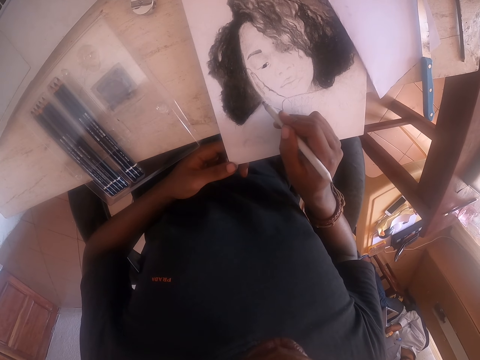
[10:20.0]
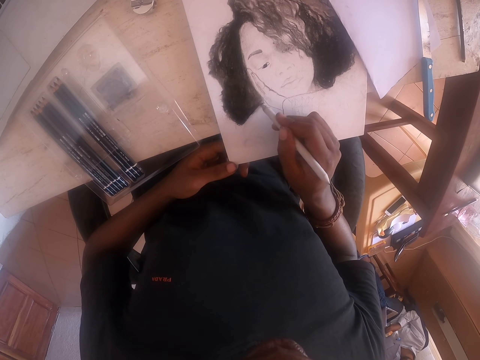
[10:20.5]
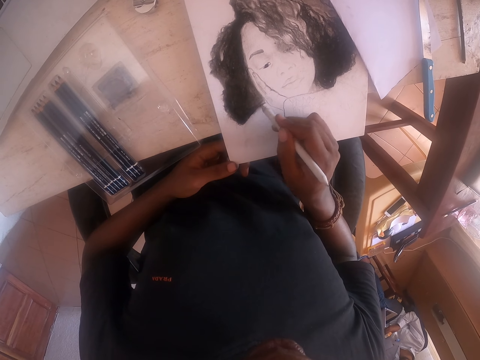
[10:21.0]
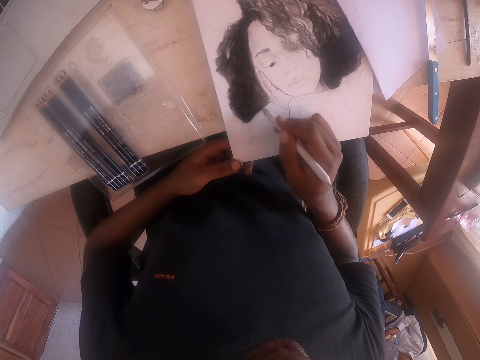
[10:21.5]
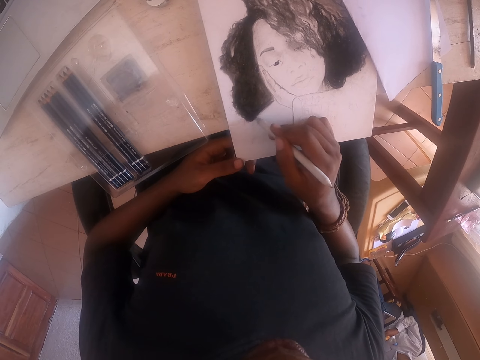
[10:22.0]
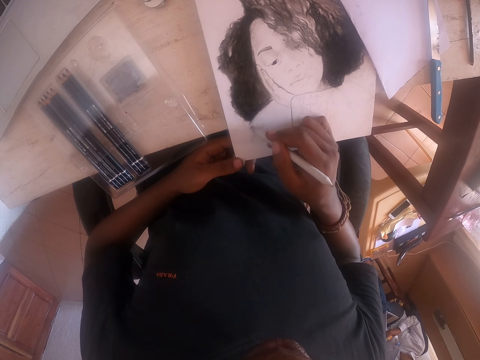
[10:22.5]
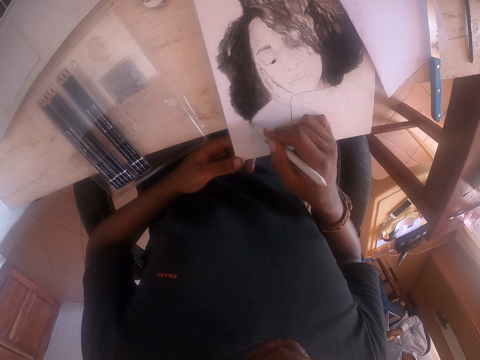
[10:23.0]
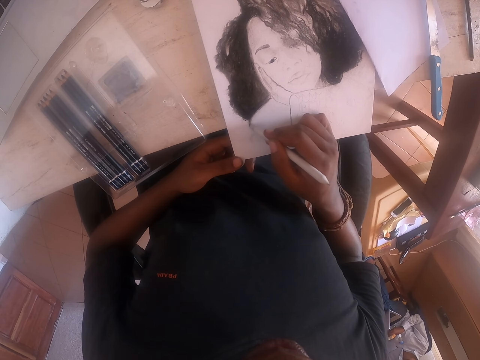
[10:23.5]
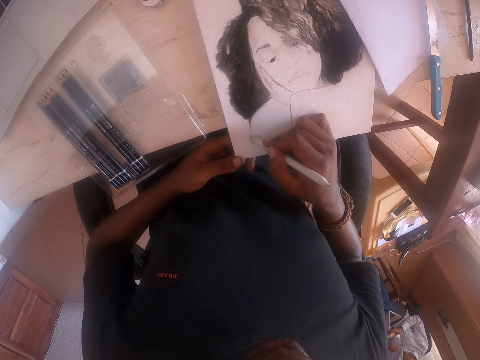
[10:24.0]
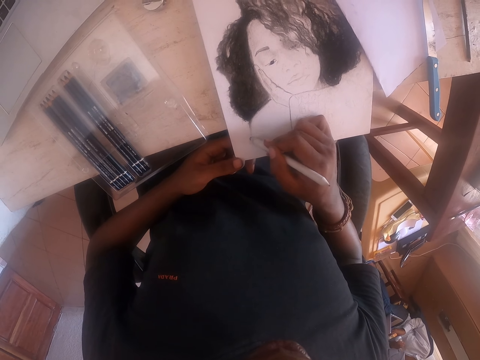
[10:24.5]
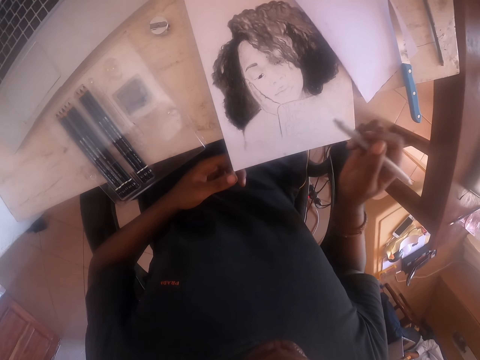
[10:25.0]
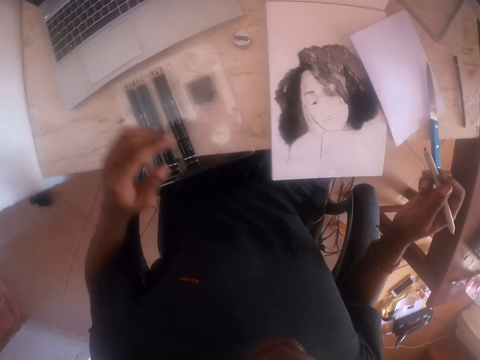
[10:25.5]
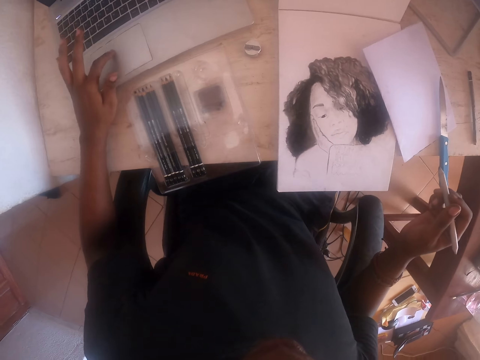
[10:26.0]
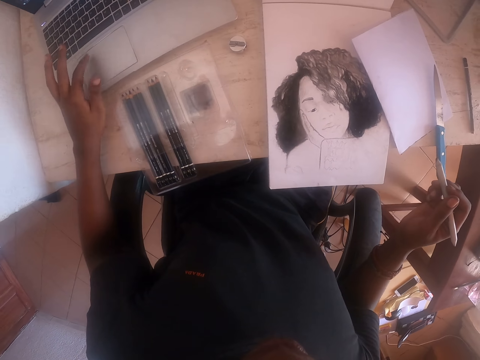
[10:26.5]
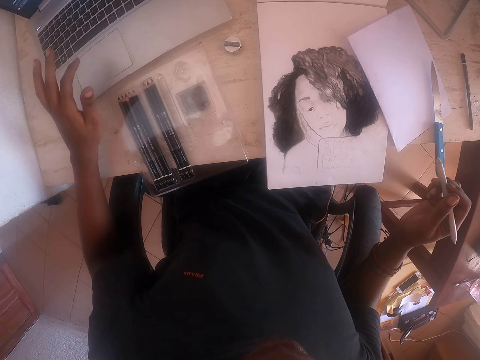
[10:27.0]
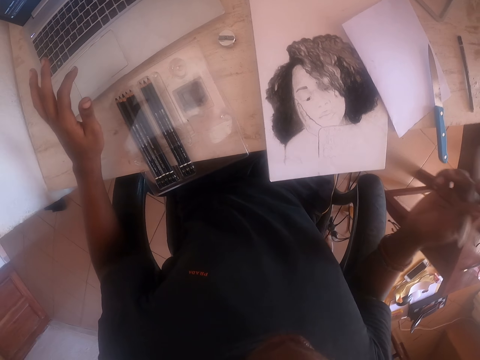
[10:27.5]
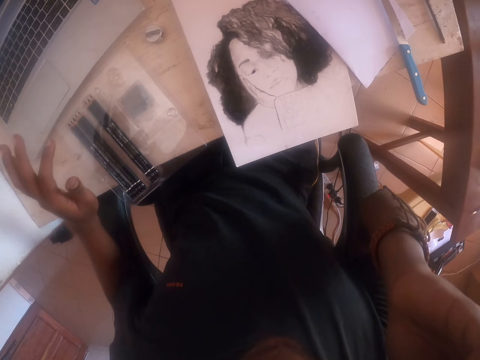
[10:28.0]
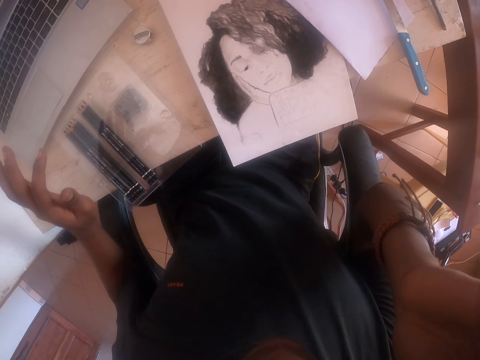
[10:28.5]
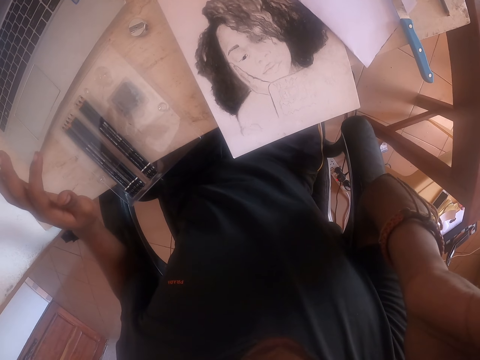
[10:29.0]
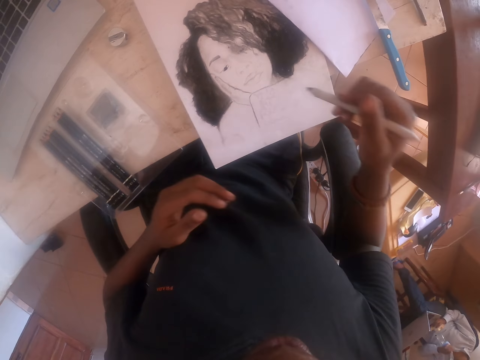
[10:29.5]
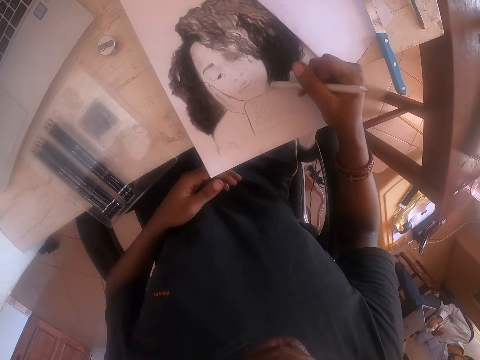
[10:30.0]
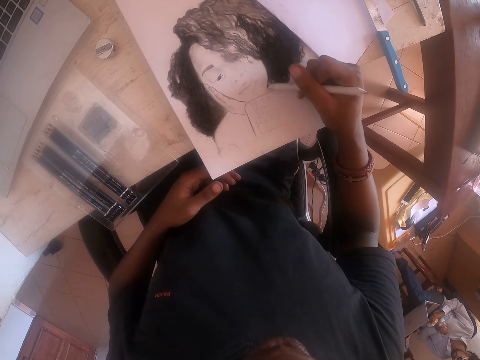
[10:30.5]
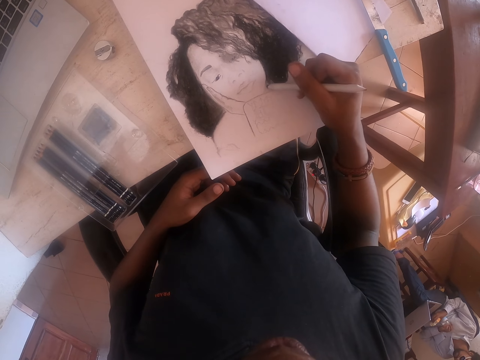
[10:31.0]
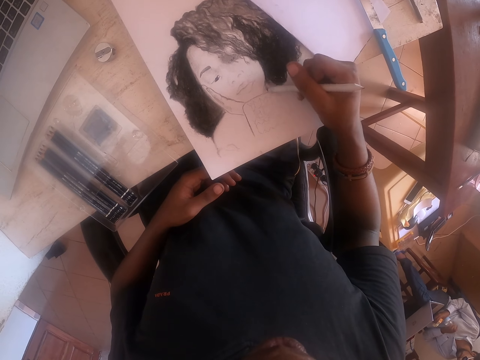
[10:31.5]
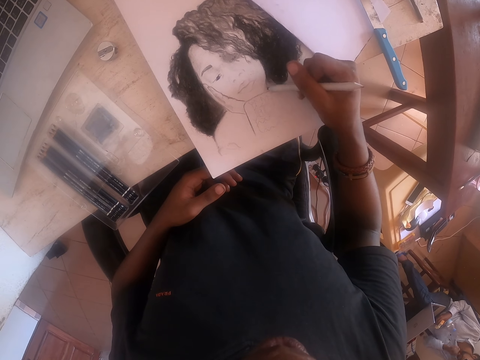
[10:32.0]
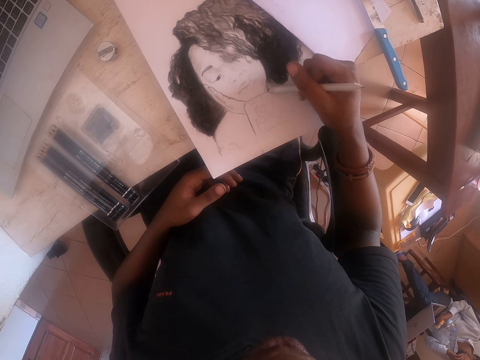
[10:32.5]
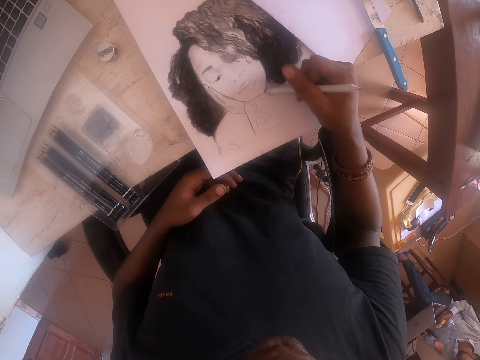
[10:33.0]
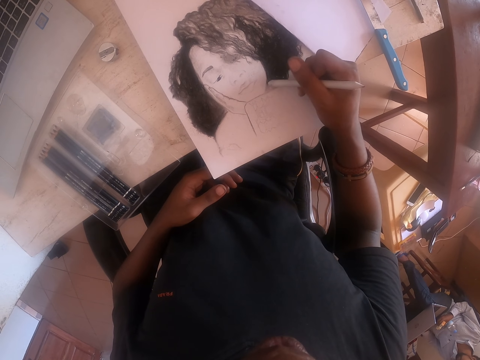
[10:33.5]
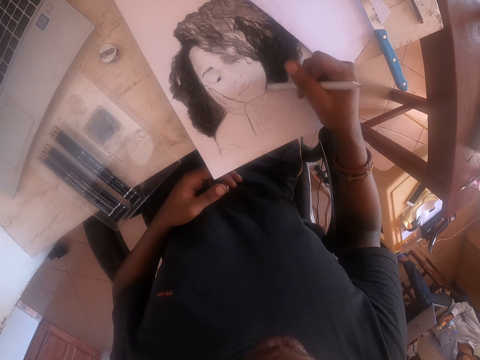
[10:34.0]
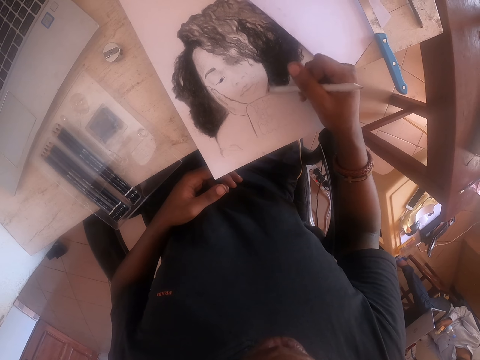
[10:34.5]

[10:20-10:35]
The camera wearer draws on the drawing book with a pencil. They paint a portrait. They pull back the pencil, lift the left hand, and operate the laptop. They move the left hand, lift the right hand, and adjust the camera. They move both hands and draw on the drawing book with the pencil.

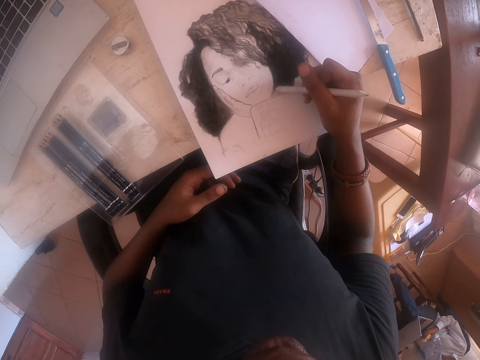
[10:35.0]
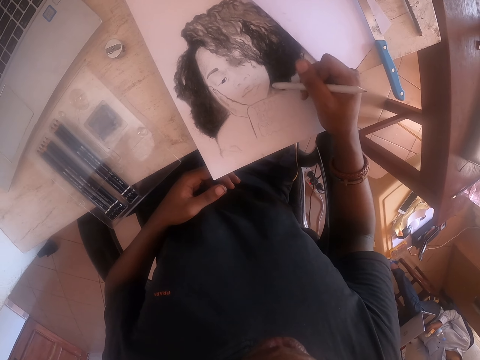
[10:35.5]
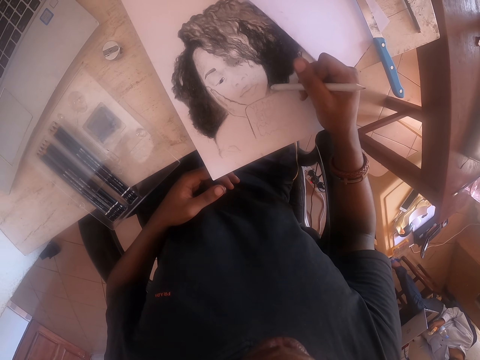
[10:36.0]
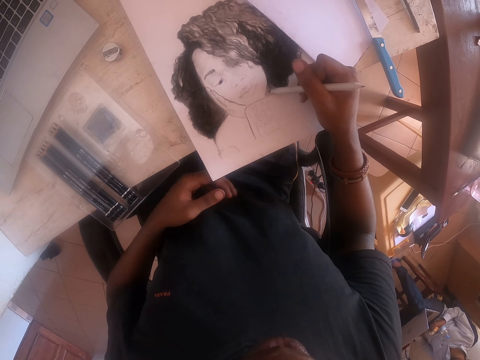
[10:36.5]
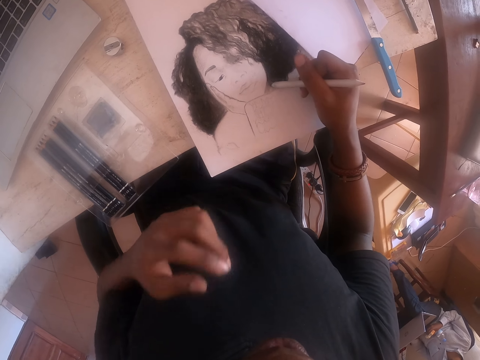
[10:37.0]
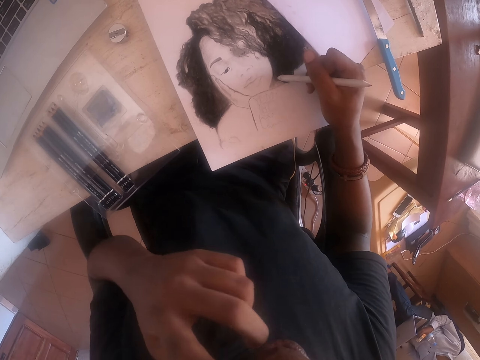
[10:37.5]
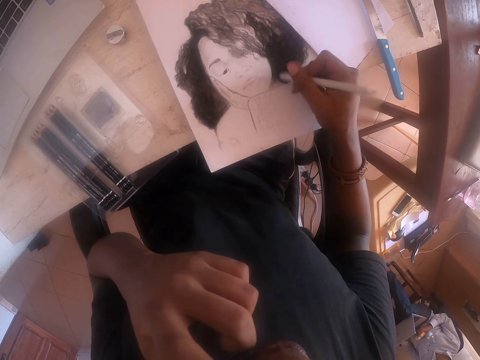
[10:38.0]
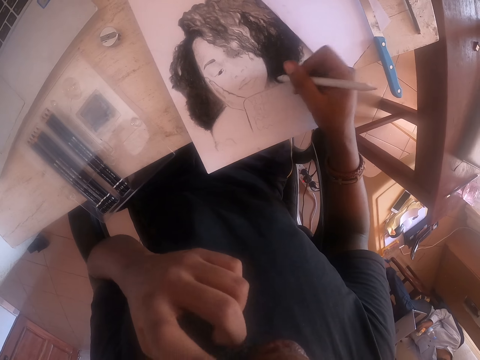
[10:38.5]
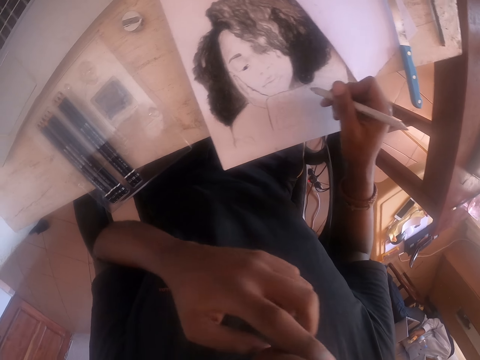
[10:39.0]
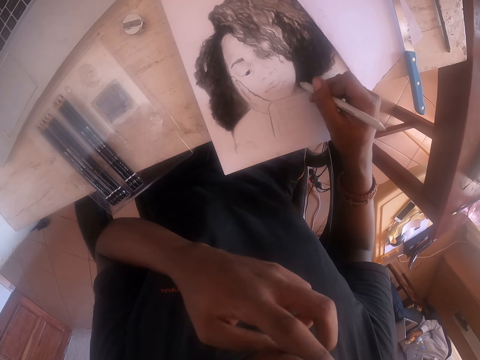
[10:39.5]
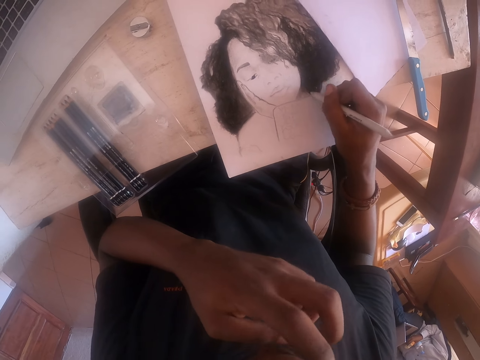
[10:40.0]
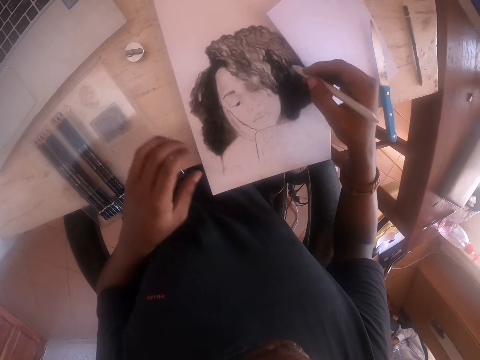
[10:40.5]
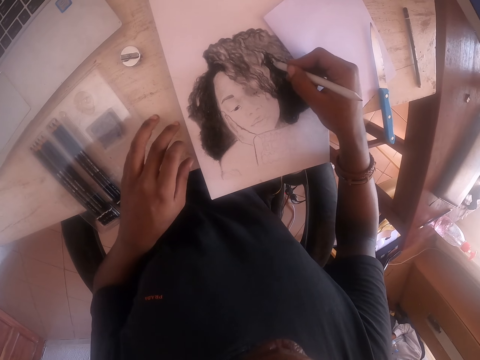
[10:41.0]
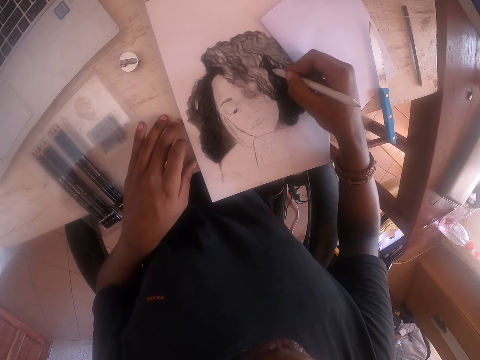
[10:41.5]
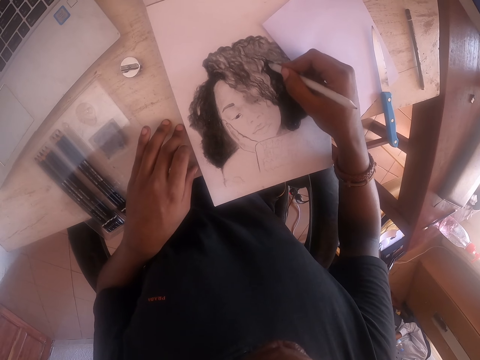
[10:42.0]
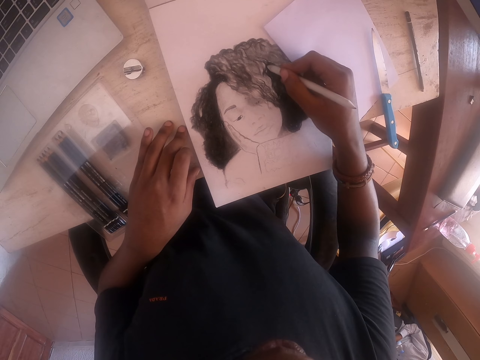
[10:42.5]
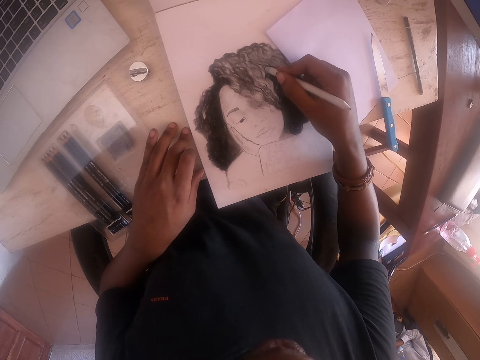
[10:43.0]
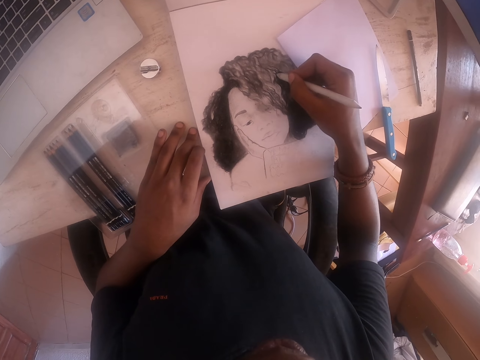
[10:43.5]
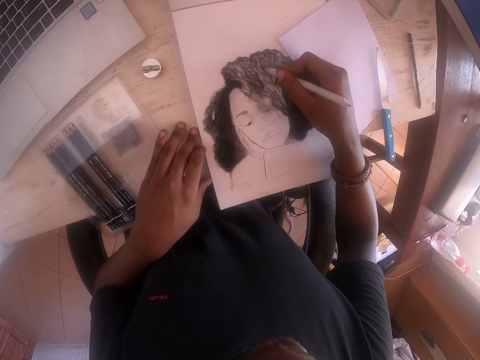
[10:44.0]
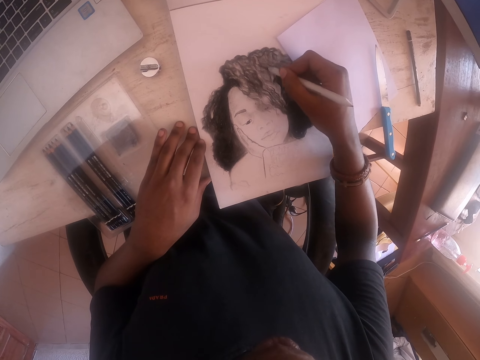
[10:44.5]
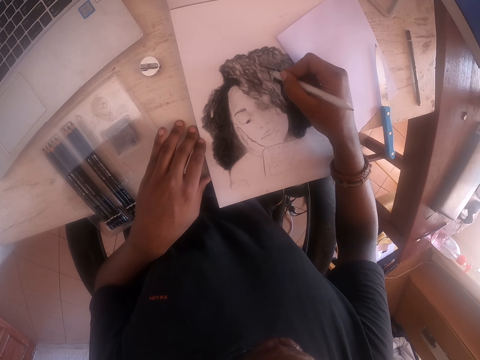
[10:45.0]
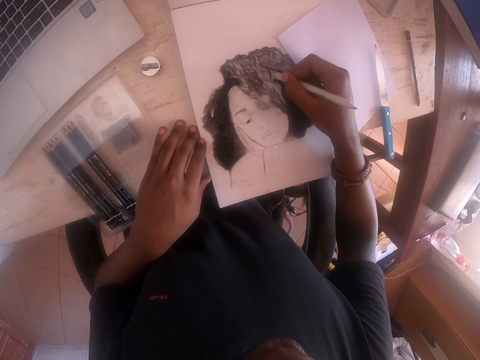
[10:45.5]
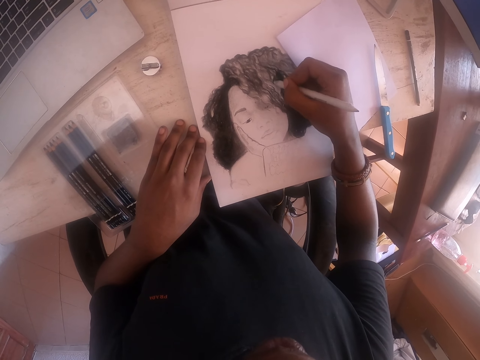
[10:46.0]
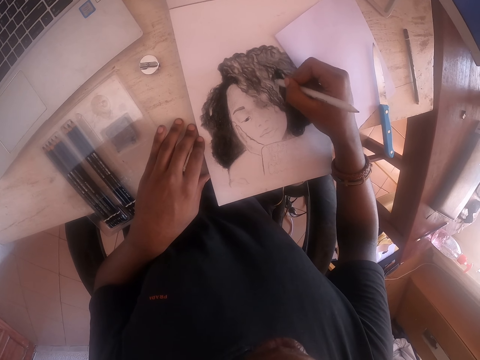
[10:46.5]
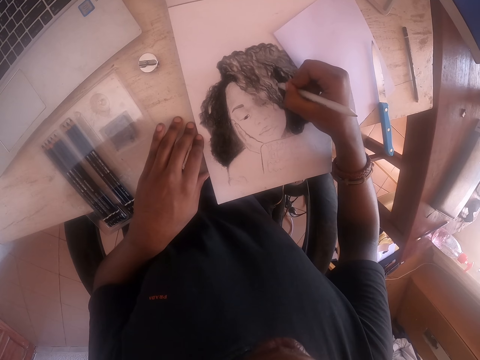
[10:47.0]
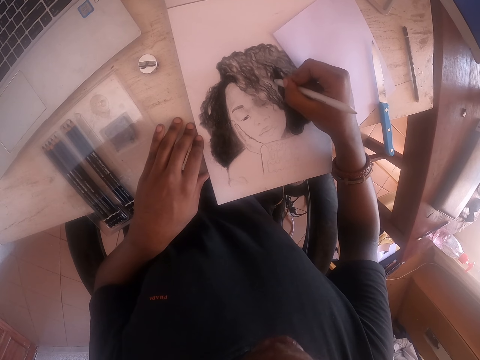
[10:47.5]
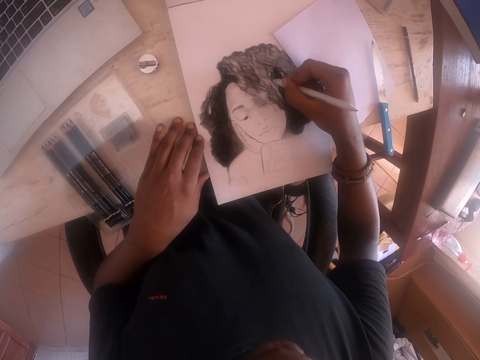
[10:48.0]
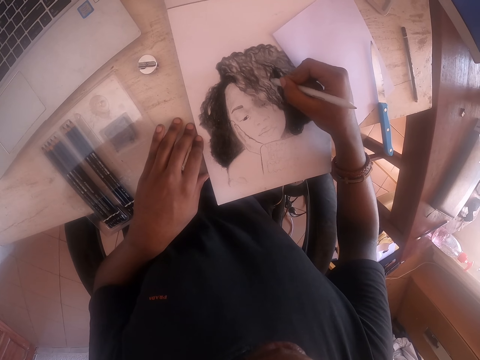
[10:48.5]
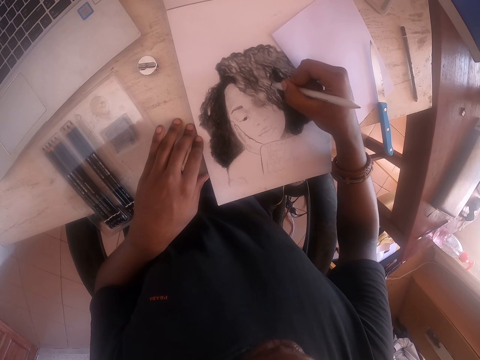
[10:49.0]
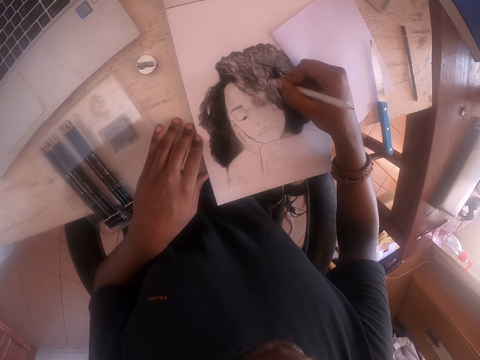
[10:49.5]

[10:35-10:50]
The camera wearer lifts the left hand and draws on the drawing book with a pencil. He scratches his face with the left hand and draws on the drawing book with the pencil. He moves both hands and draws on the drawing book with the pencil.
